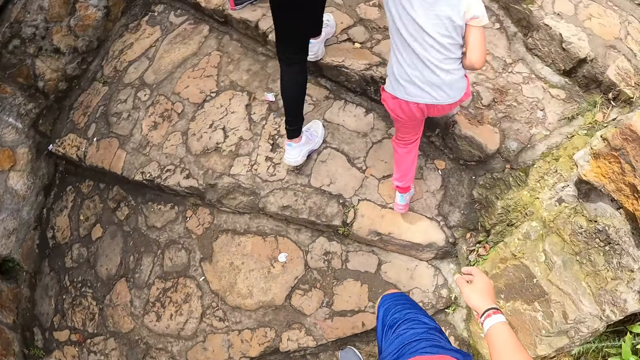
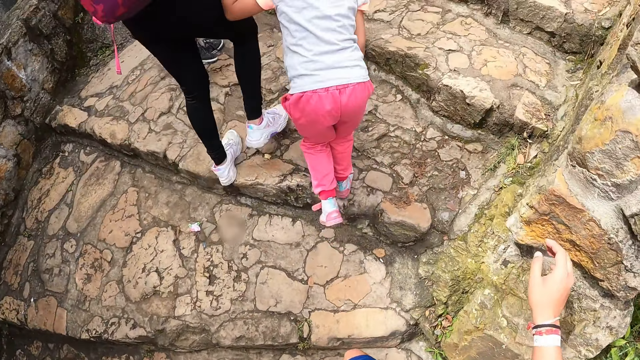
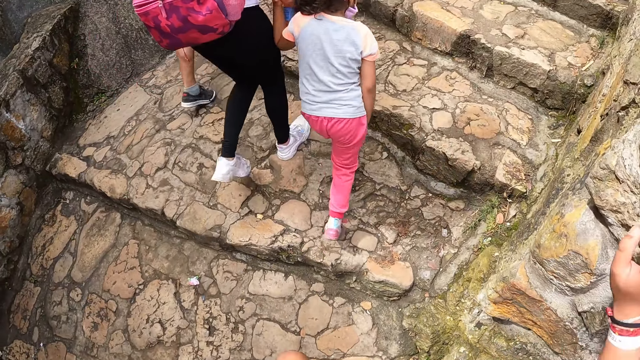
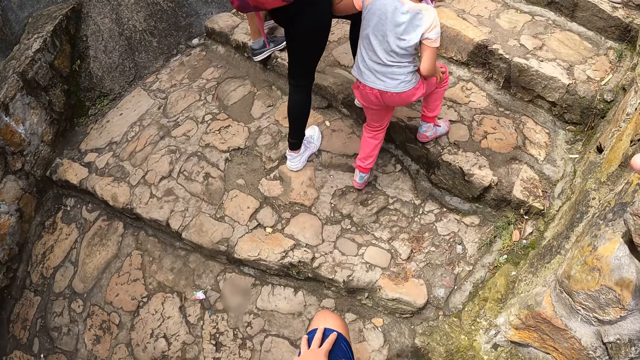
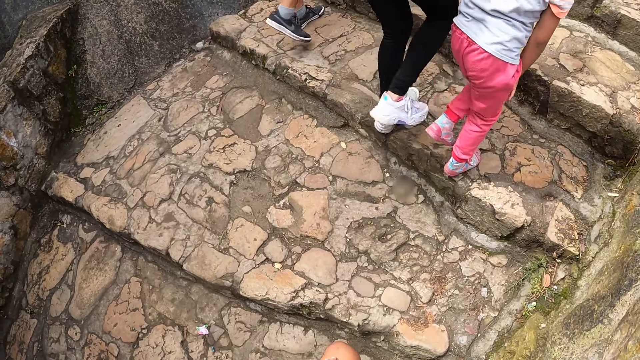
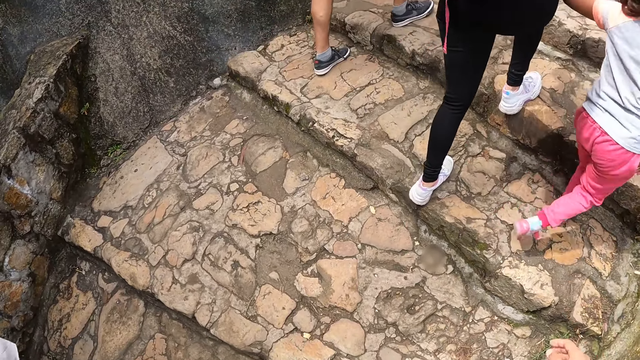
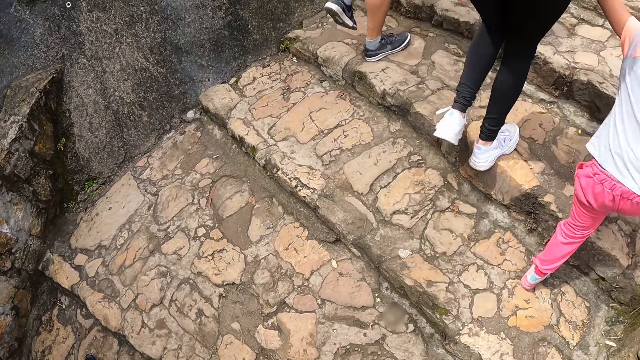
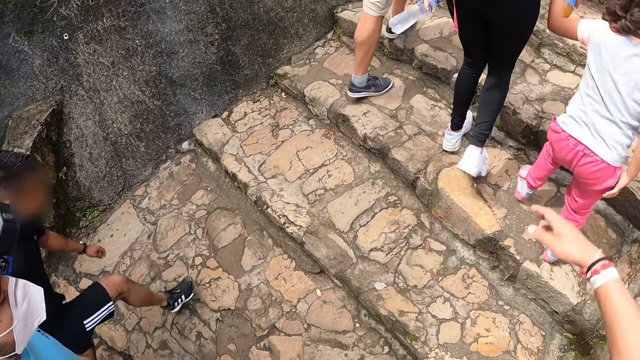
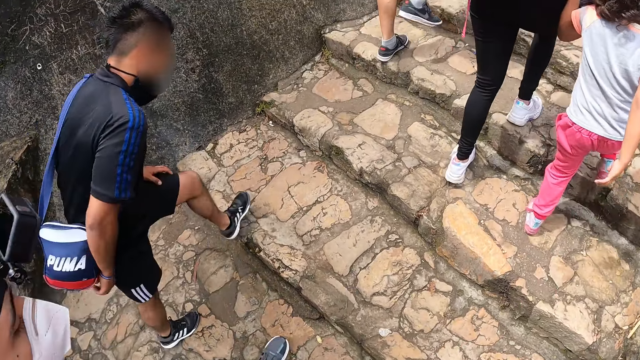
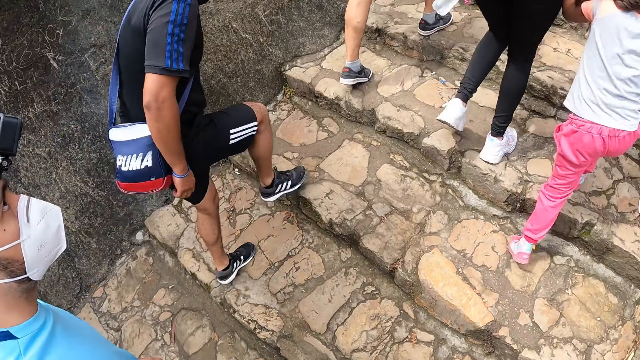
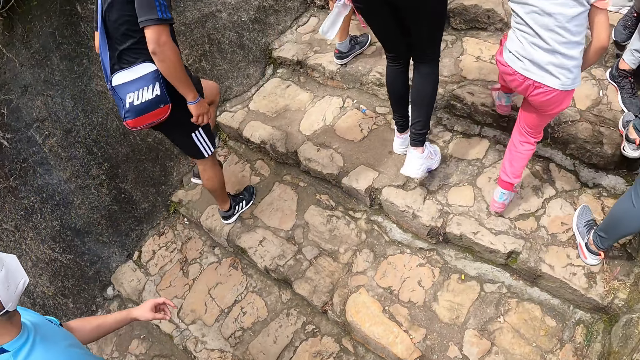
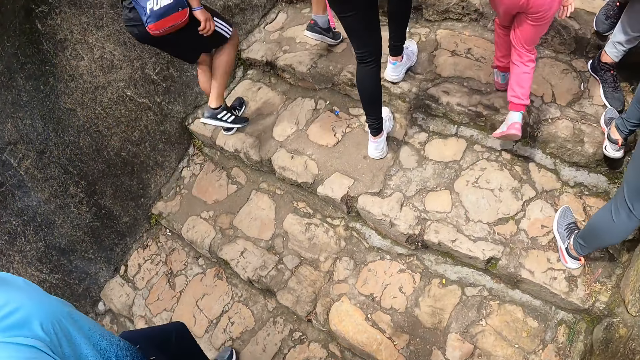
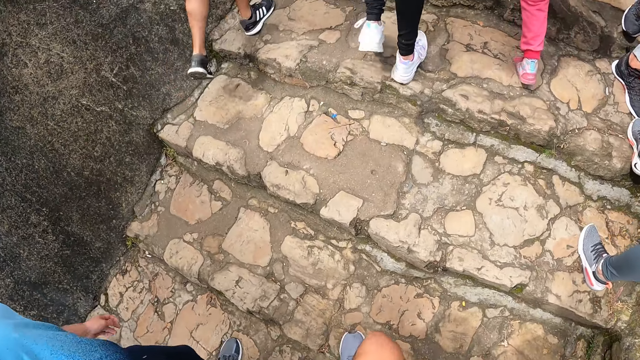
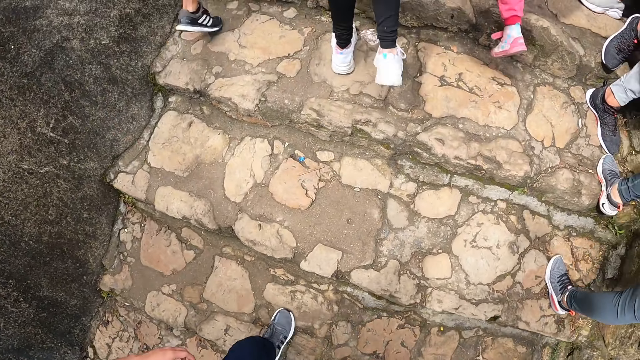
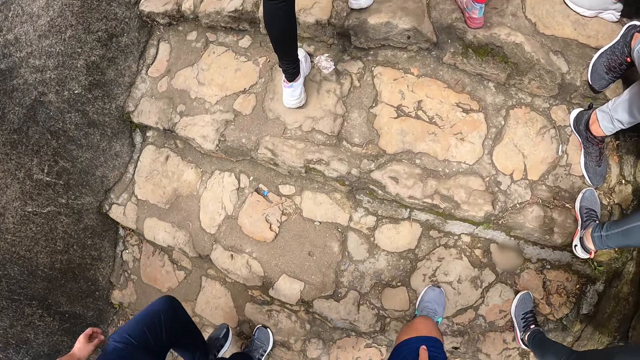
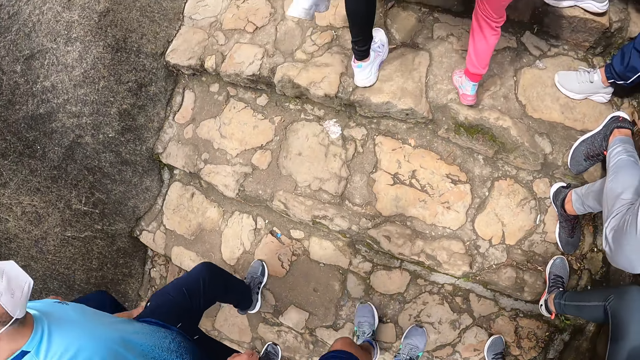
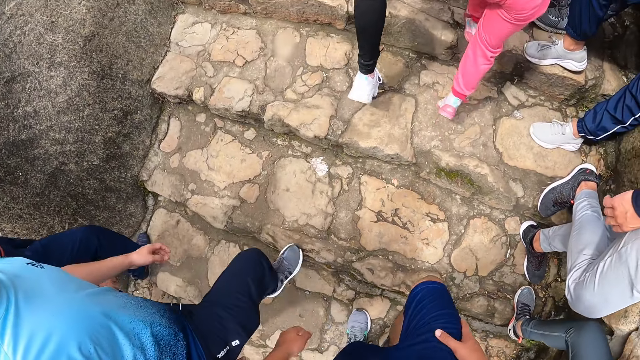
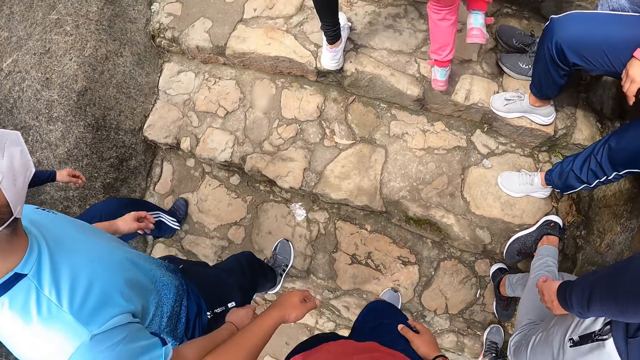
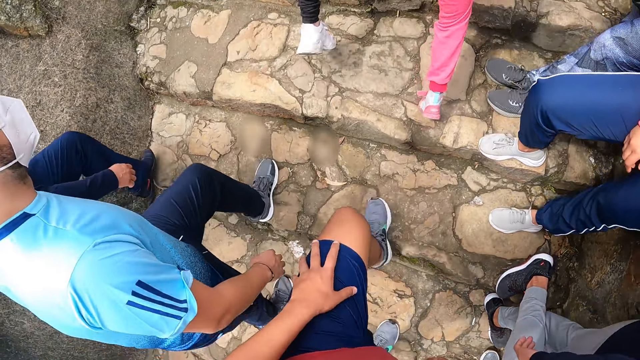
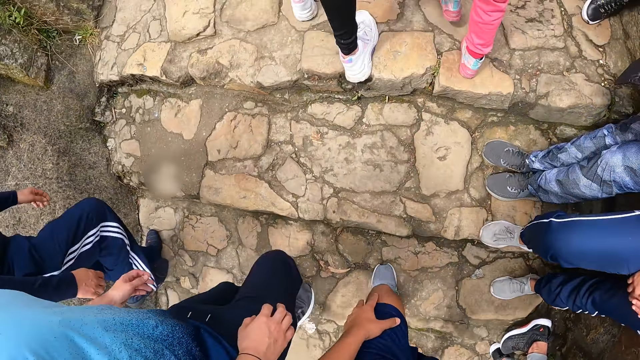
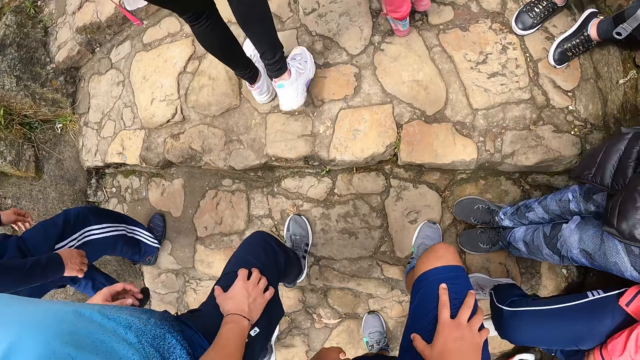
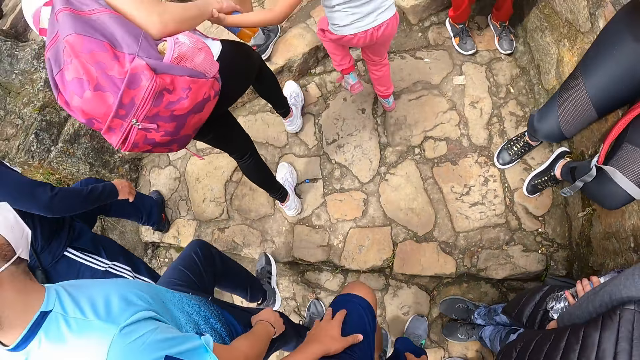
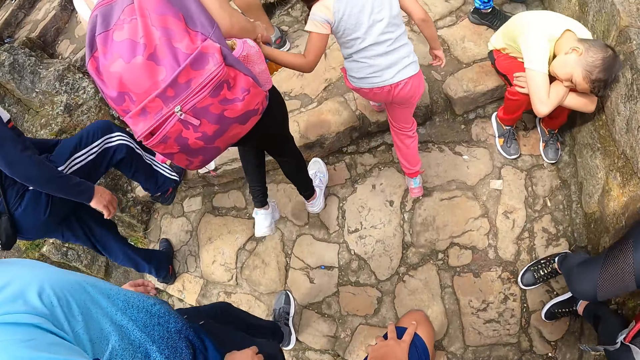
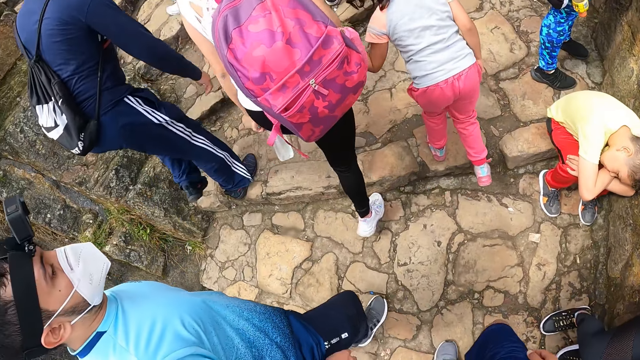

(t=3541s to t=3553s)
The camera wearer holds the stone. He places his right hand on a wall. He releases the stone. Another man walks past the camera wearer and the first man. The camera wearer gestures out, walks up the hill, places his right hand on his right thigh, and places his left hand on his left thigh. The first man places his right hand on his right thigh.

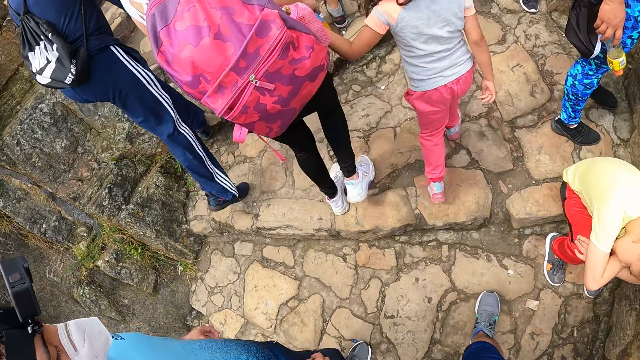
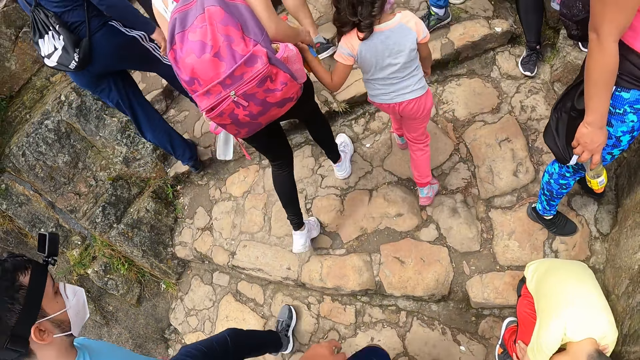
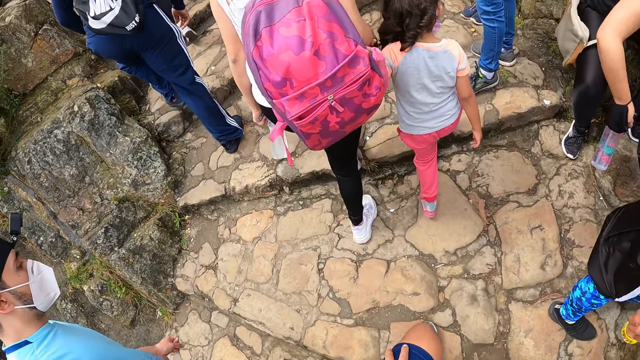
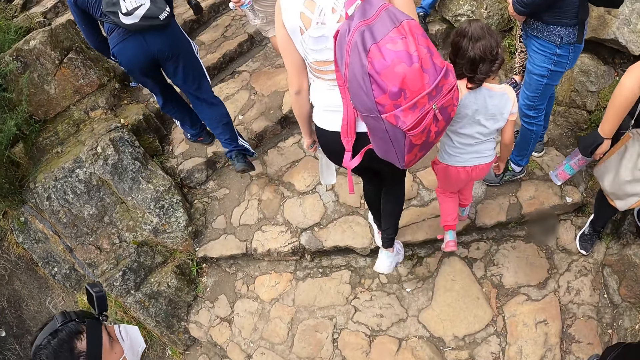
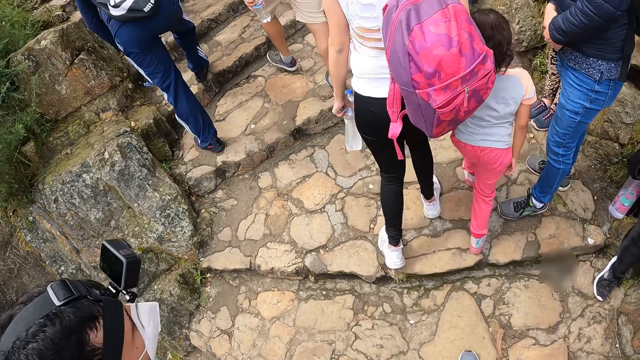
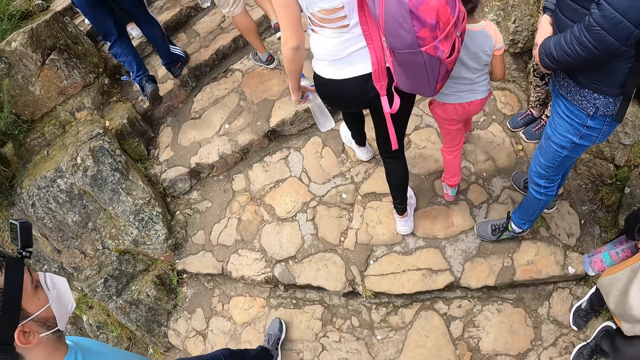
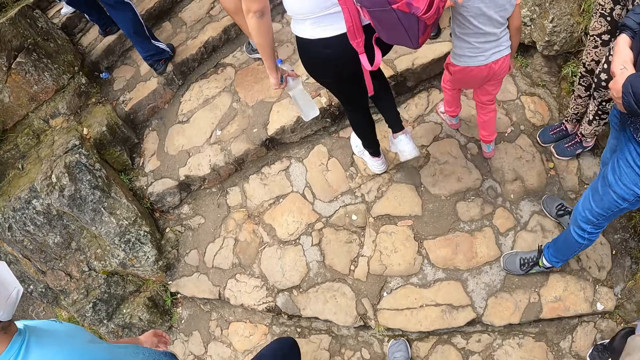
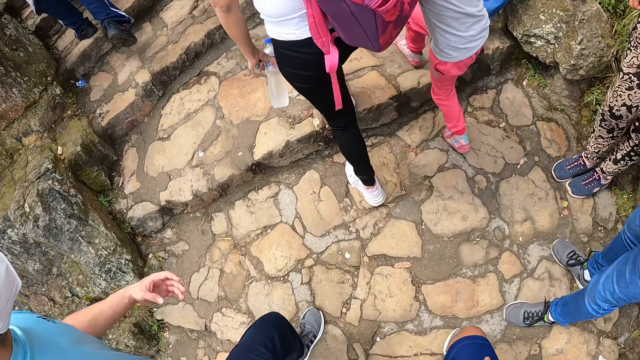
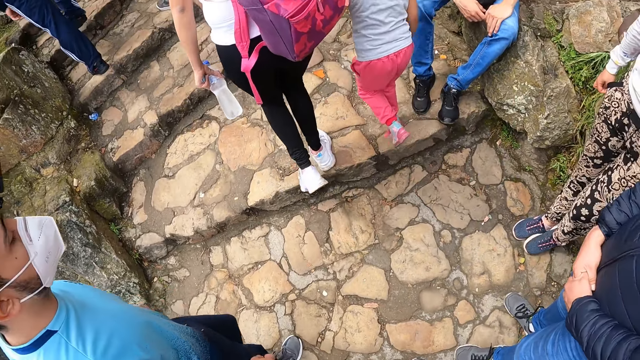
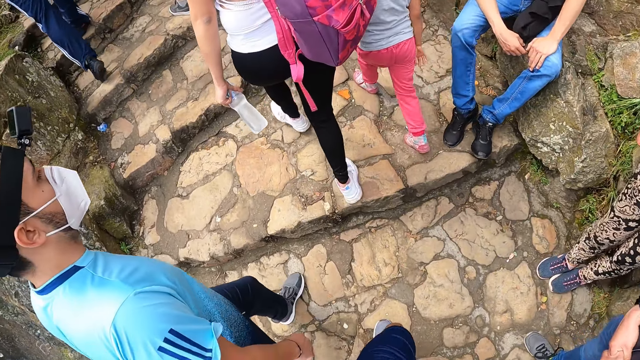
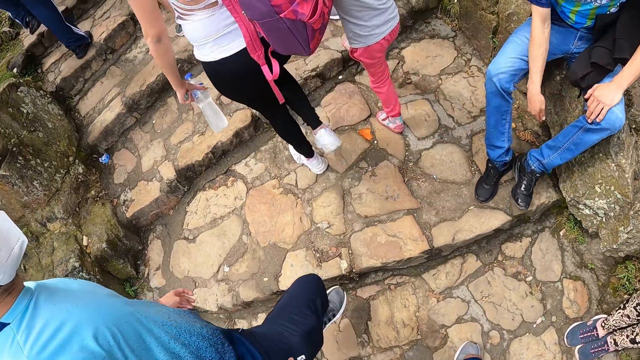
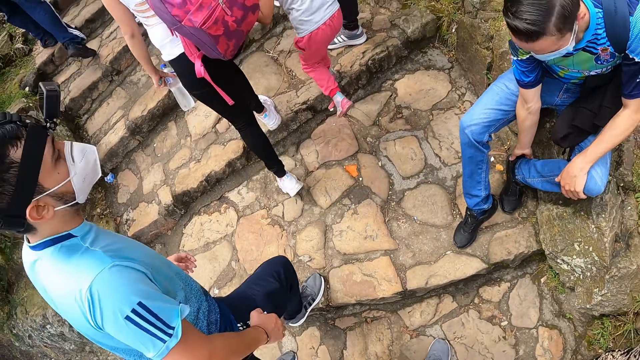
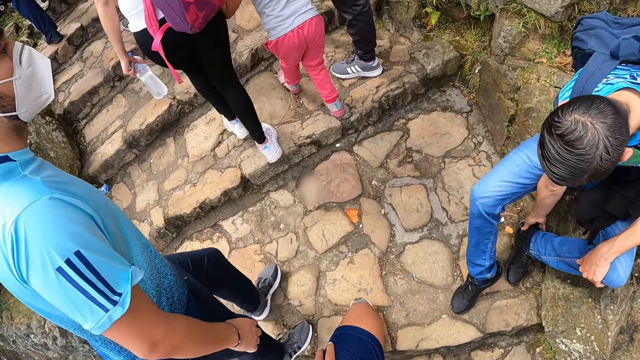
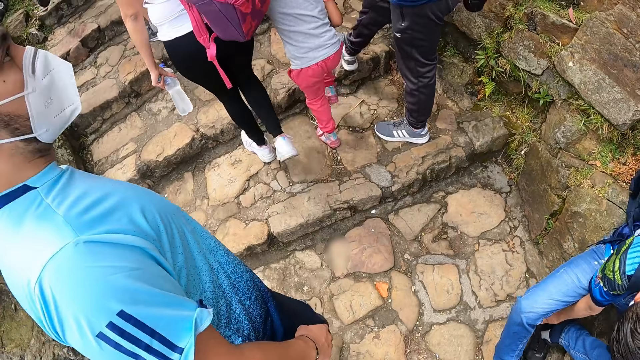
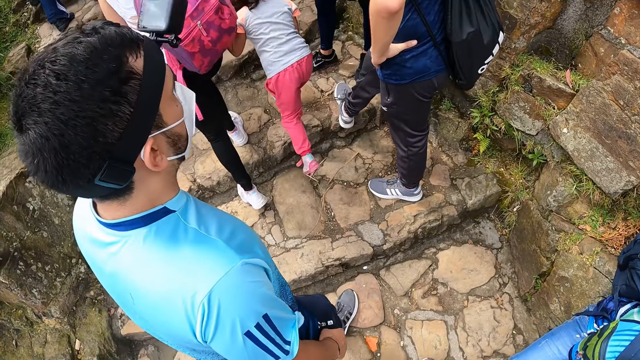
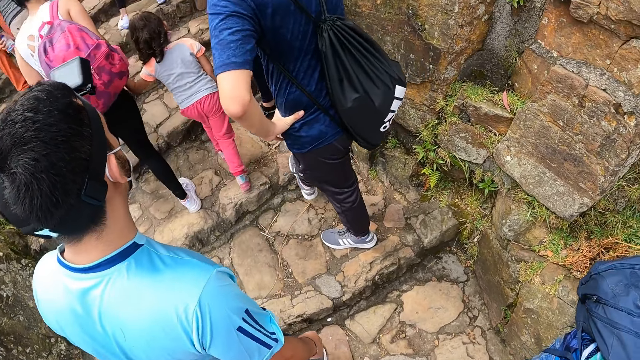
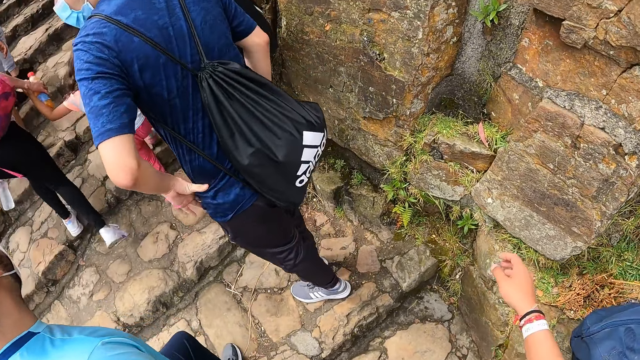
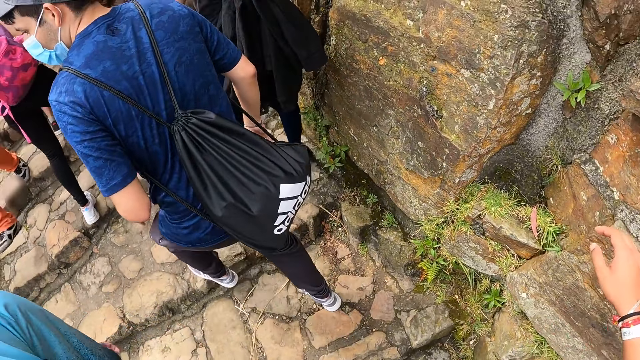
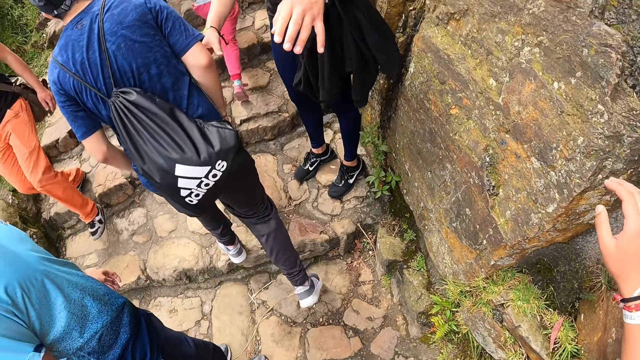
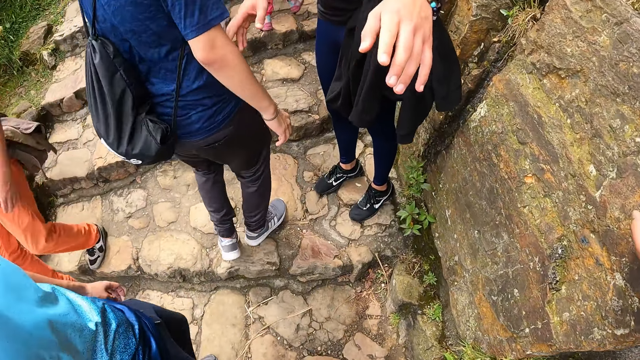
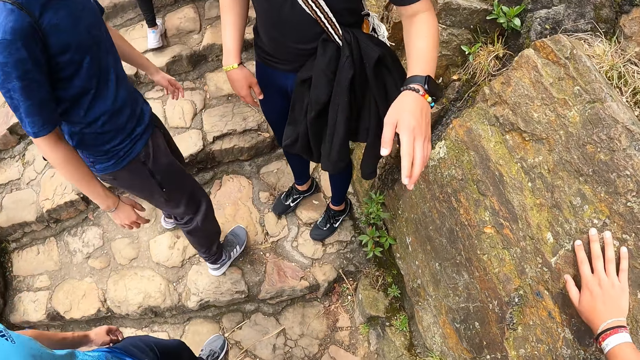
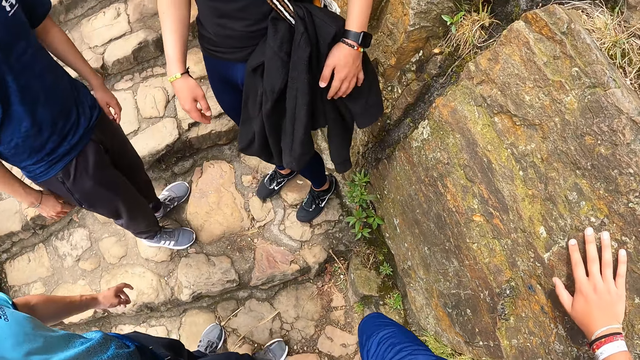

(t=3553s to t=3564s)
The camera wearer places his left hand on his left thigh. He places his left hand on his left thigh again. He places his right hand on a wall. He holds the stone.
